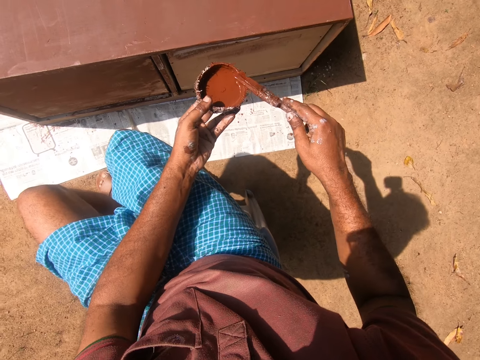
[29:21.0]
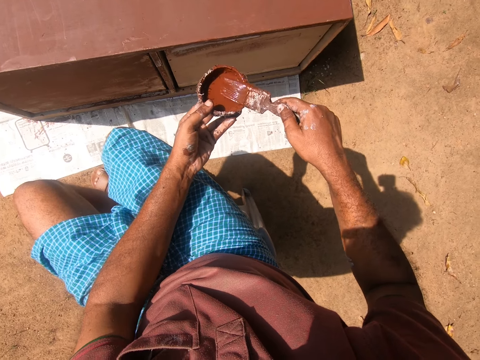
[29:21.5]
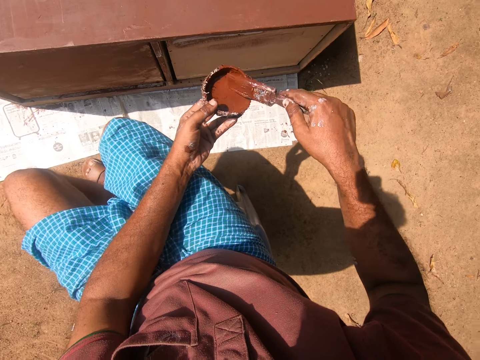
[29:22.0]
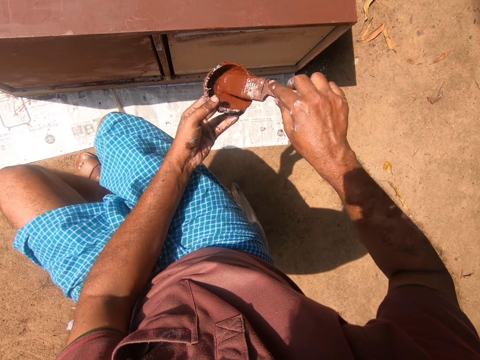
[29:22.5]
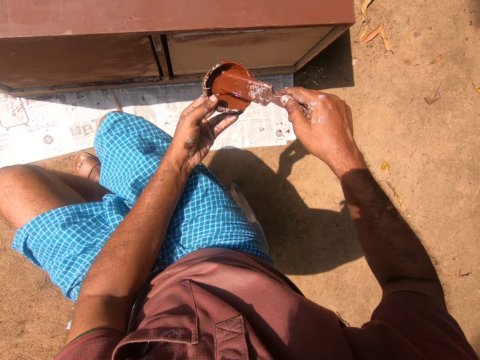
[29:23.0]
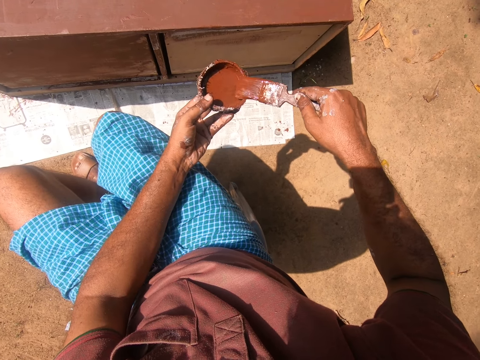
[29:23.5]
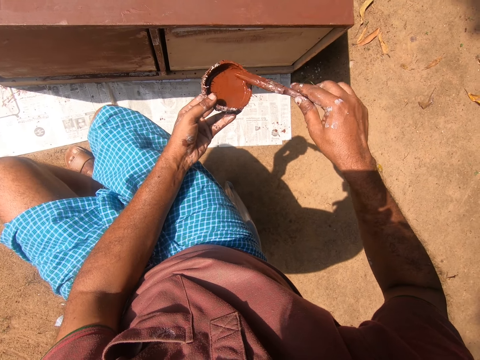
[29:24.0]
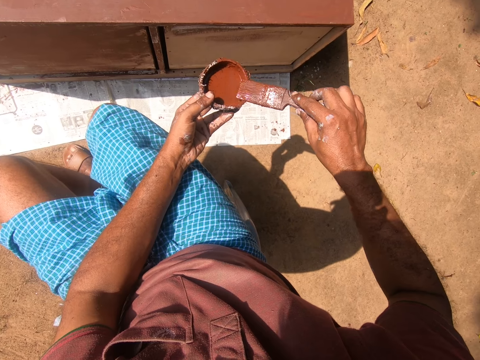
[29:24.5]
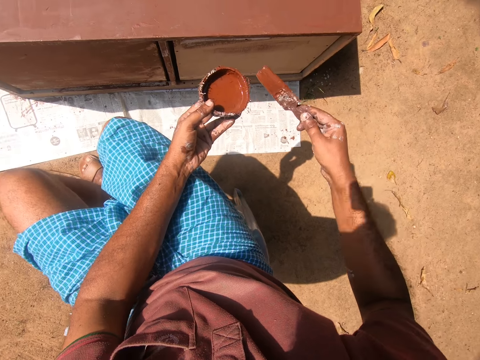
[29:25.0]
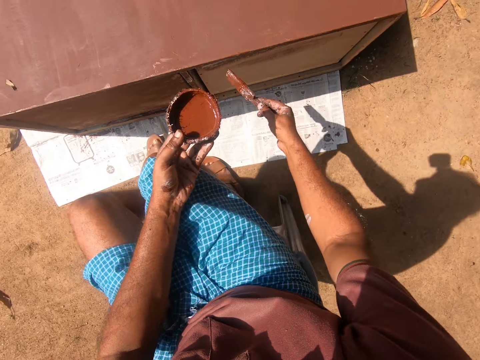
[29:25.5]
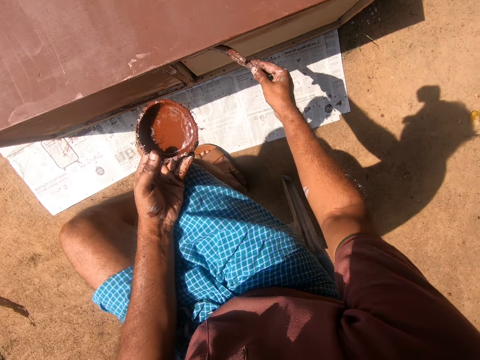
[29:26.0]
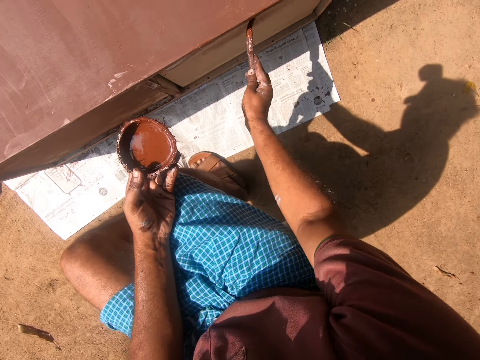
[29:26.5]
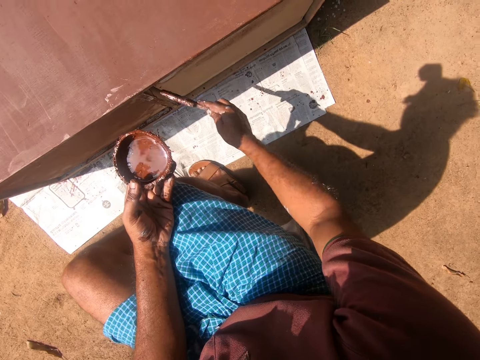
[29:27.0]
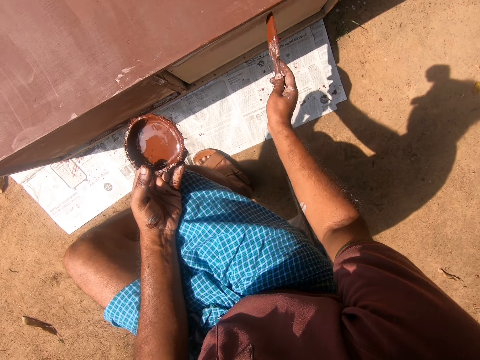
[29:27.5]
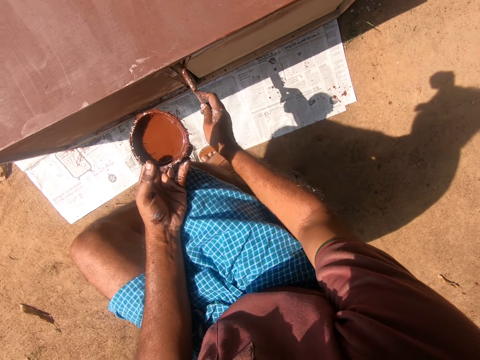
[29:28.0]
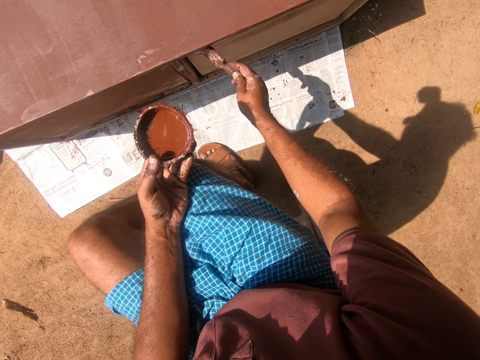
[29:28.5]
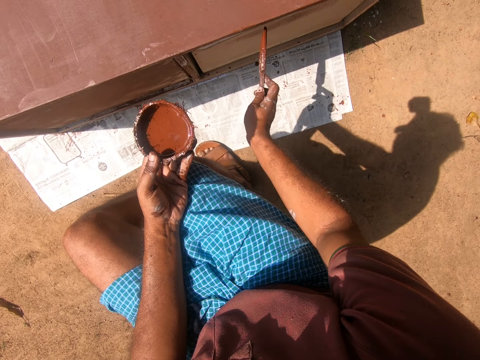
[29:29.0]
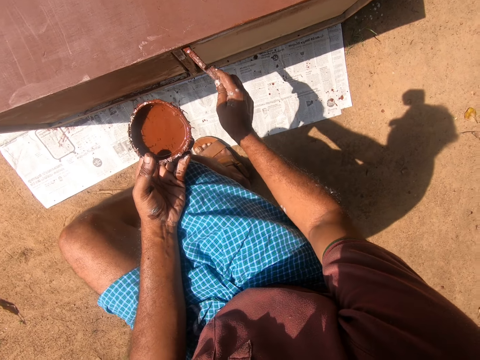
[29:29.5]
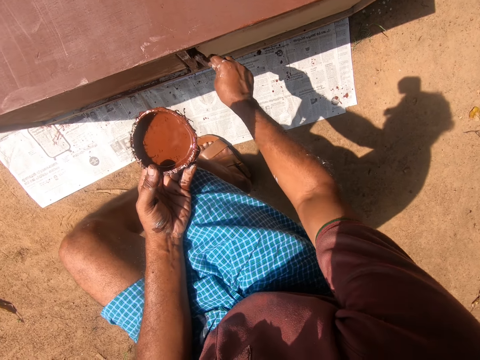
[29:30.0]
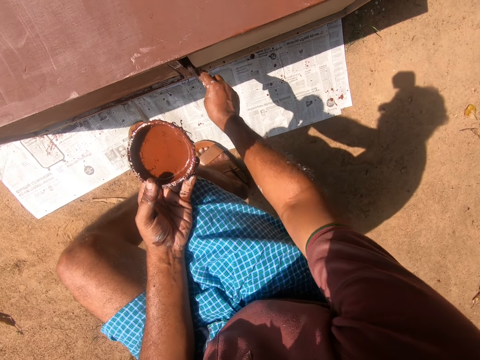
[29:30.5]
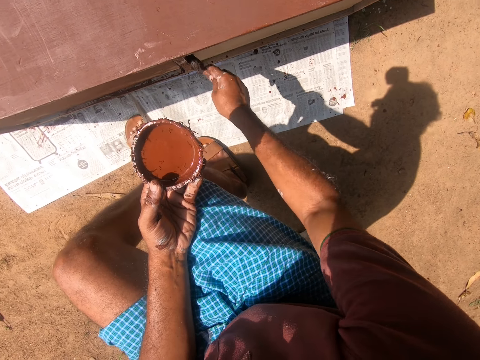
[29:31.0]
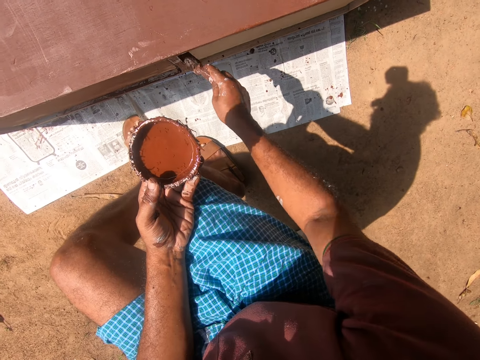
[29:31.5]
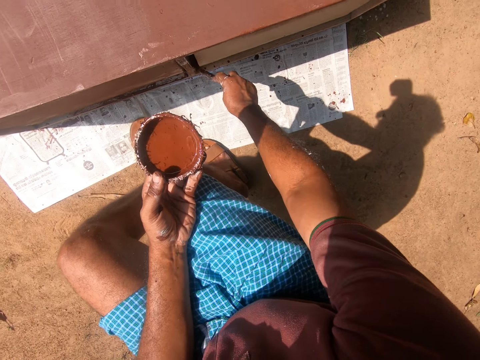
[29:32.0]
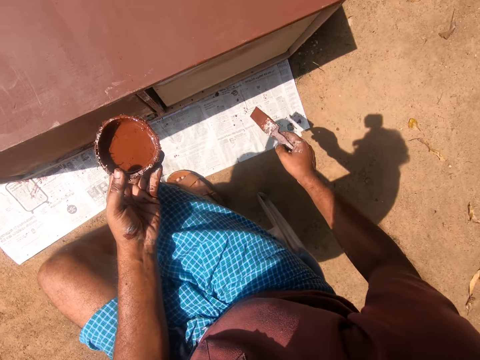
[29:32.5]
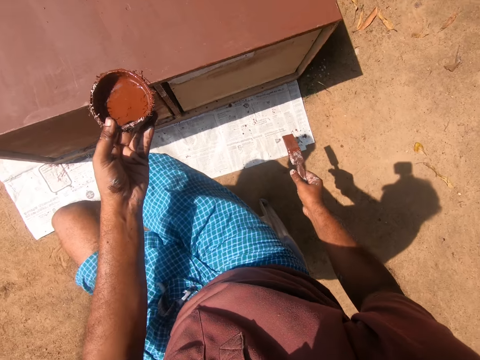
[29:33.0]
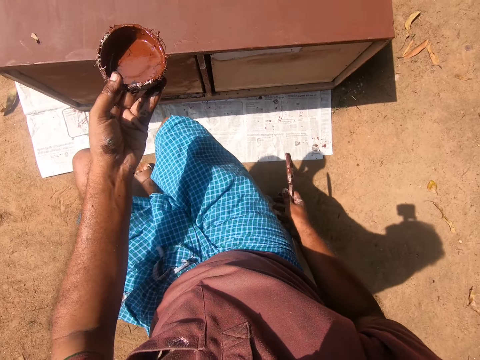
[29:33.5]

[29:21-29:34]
The camera wearer wipes a brush on a bowl. He dips the brush in paint. He wipes the brush on the bowl. He does this again. He paints the cabinet with the paintbrush in his right hand. He paints the cabinet using the brush repeatedly.

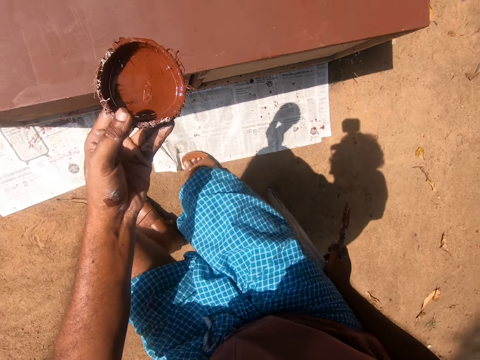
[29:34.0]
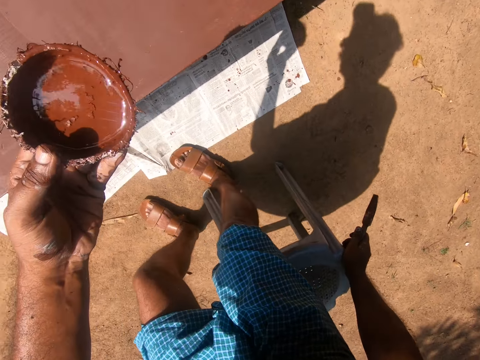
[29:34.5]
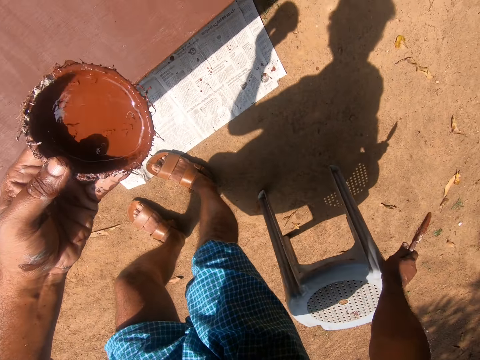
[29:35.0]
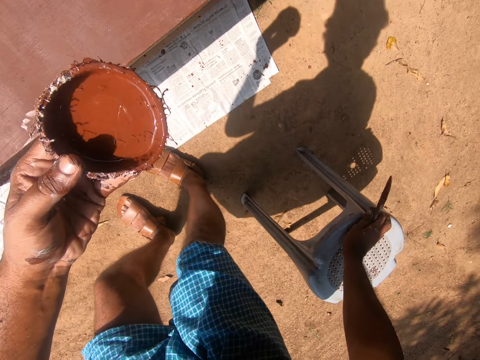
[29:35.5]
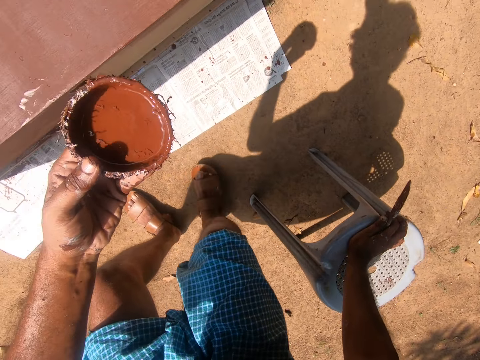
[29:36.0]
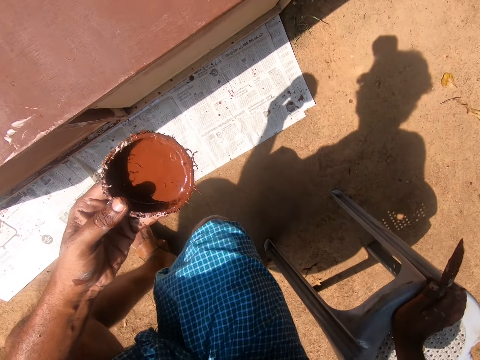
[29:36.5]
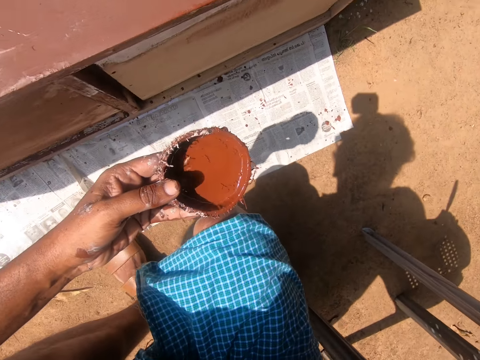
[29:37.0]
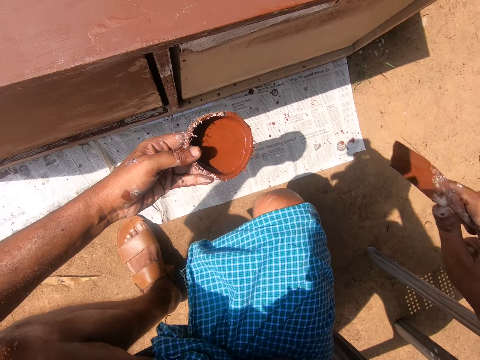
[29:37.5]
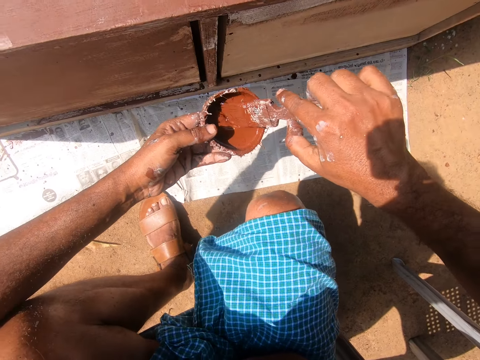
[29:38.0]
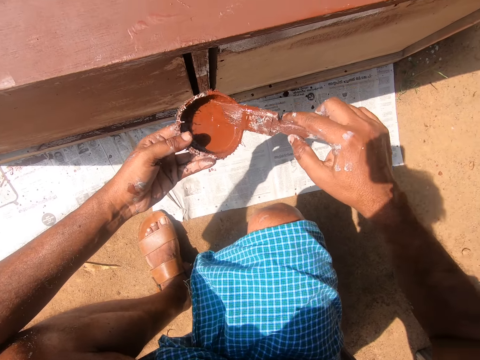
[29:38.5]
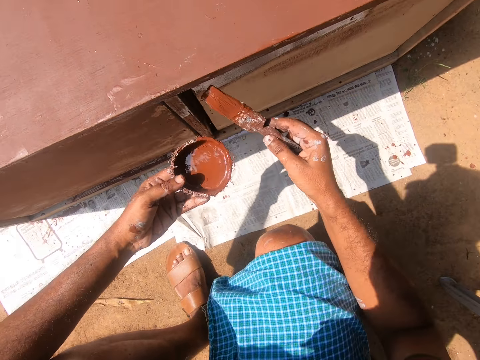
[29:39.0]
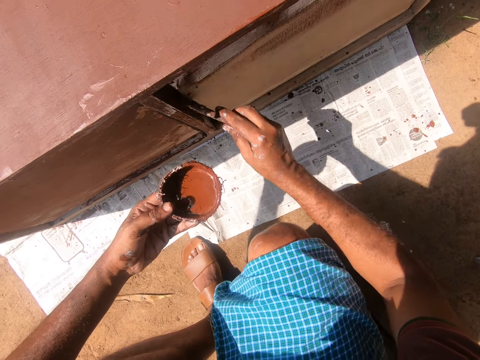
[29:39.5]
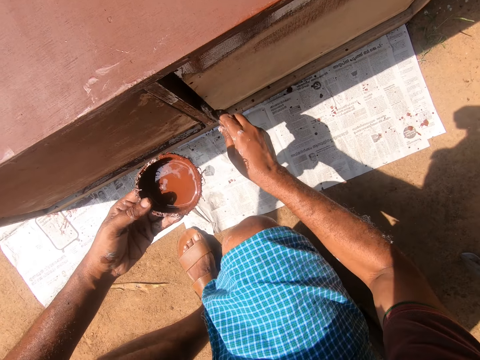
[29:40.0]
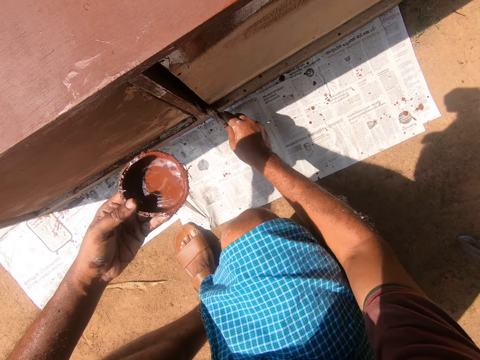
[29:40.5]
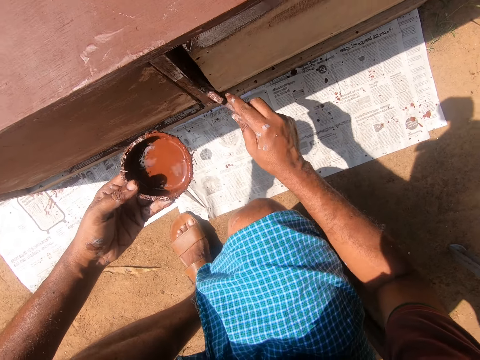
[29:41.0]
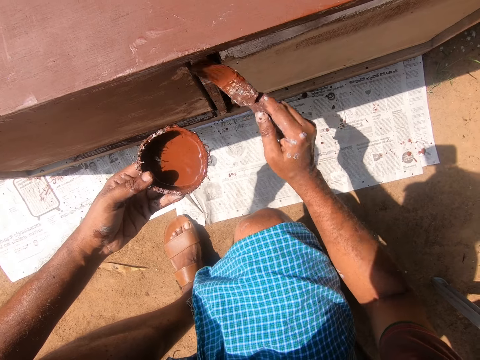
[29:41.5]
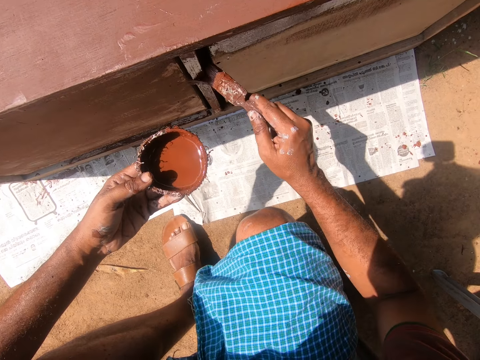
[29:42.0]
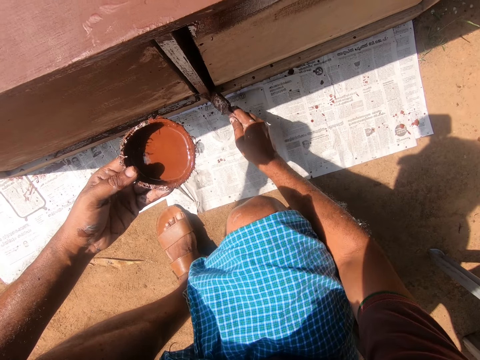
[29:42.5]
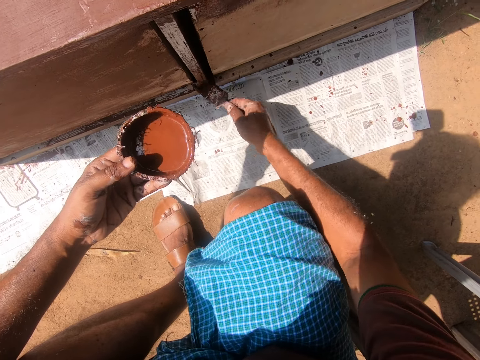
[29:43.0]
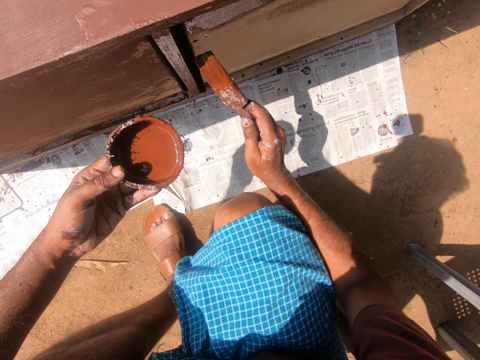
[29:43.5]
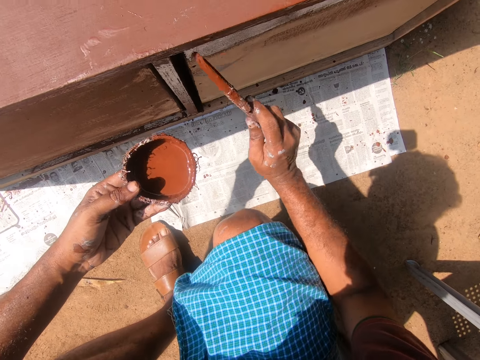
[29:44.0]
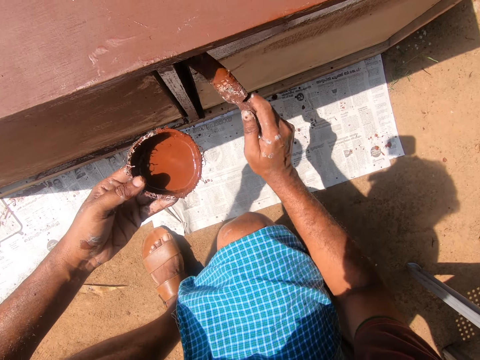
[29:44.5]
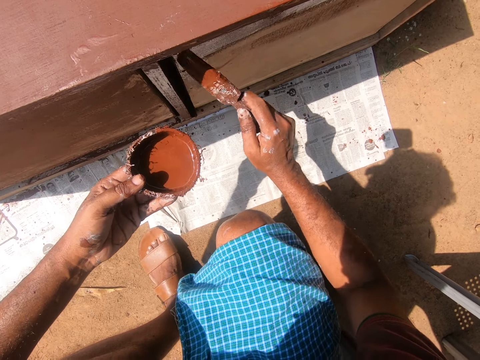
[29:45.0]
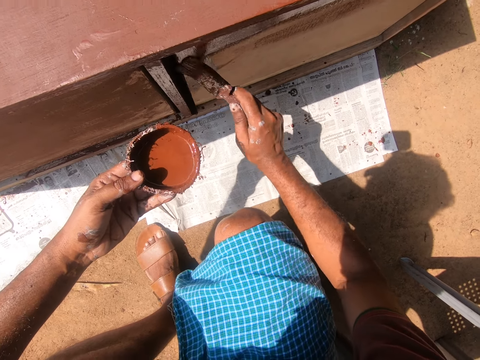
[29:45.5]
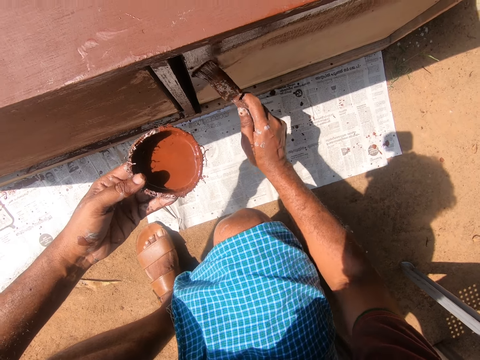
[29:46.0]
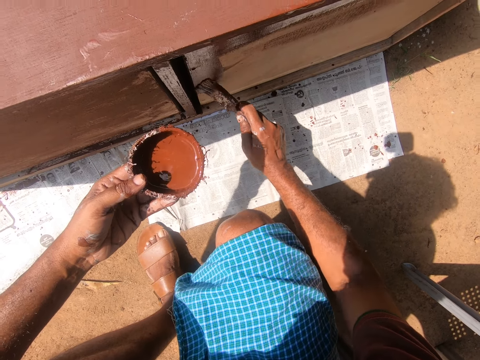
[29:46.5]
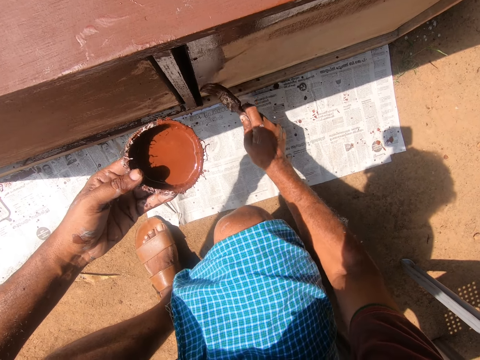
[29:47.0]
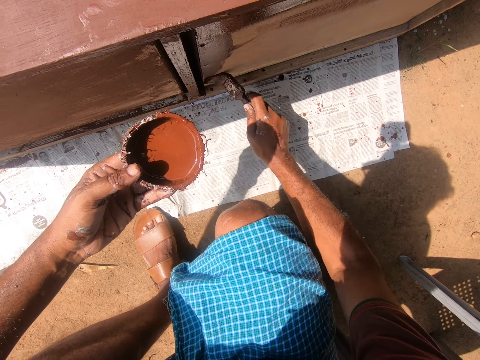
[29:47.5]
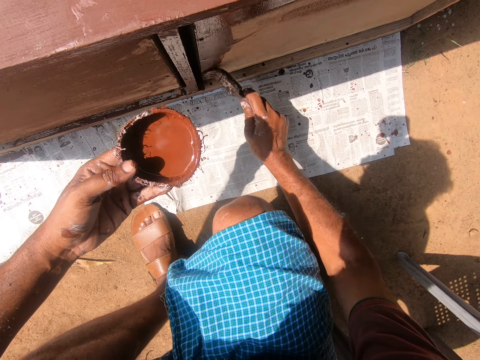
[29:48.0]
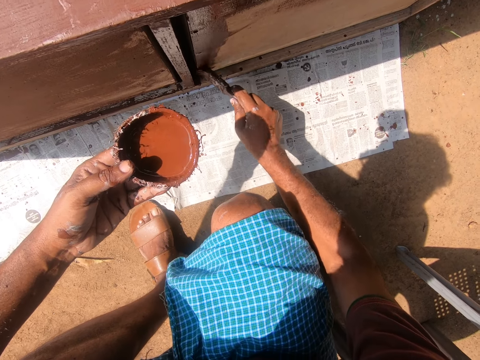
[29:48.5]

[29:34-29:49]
The camera wearer gets off the stool. He adjusts the stool. He pushes the stool. He stoops low beside the cabinet. He gets some paint with the paintbrush on his right hand from the paint container in his left hand. He paints the cabinet with the paintbrush in his right hand. He paints the cabinet using a brush repeatedly.
